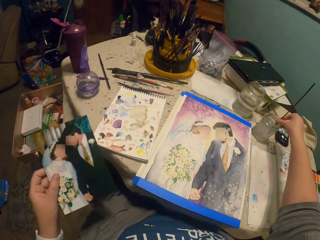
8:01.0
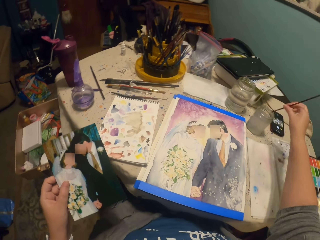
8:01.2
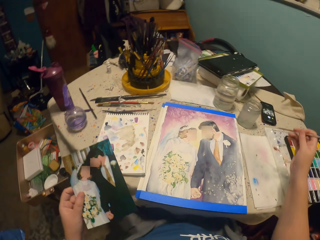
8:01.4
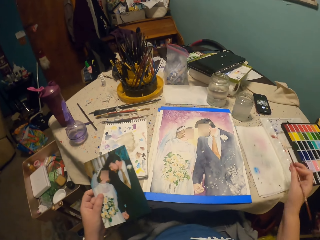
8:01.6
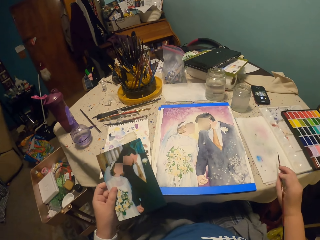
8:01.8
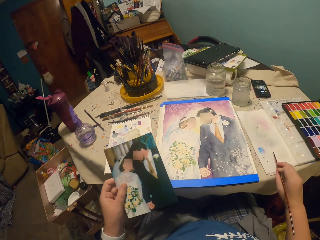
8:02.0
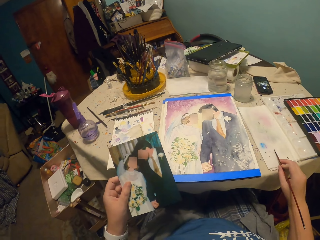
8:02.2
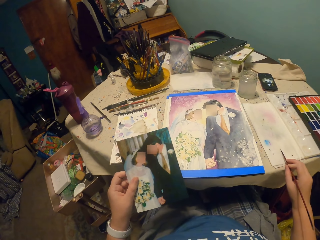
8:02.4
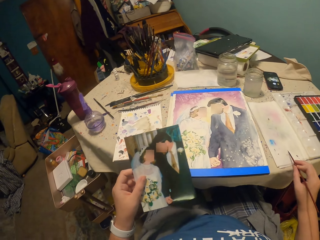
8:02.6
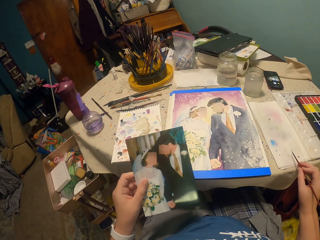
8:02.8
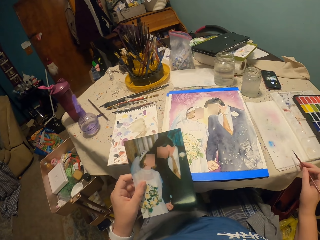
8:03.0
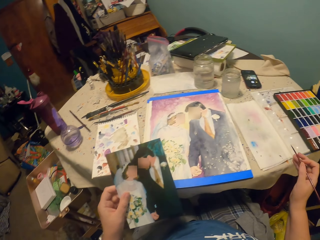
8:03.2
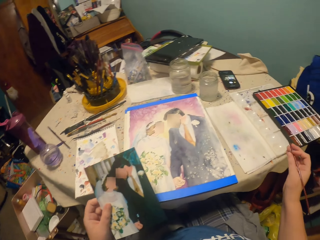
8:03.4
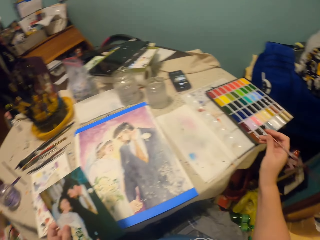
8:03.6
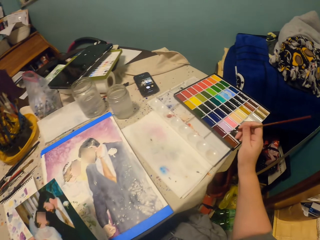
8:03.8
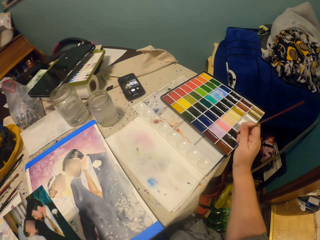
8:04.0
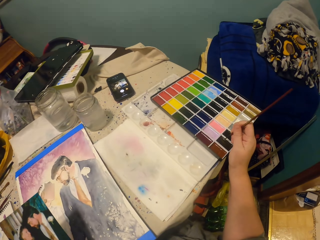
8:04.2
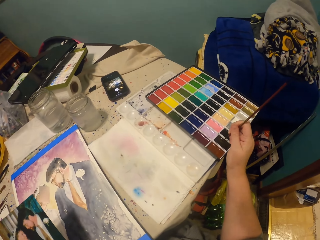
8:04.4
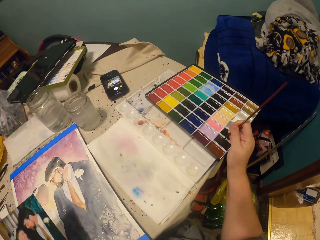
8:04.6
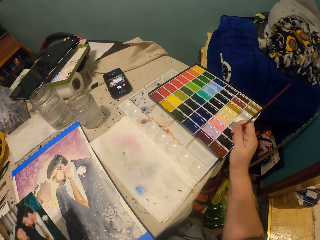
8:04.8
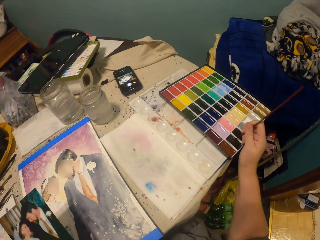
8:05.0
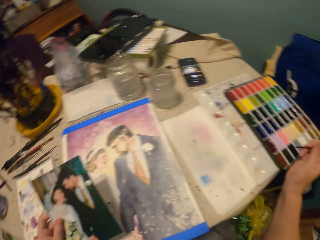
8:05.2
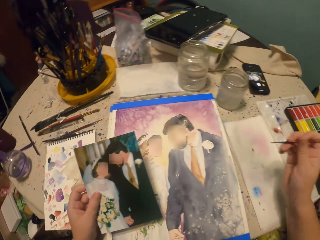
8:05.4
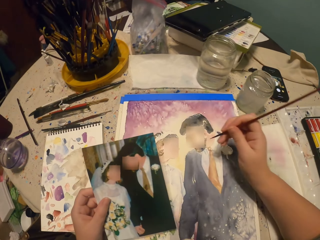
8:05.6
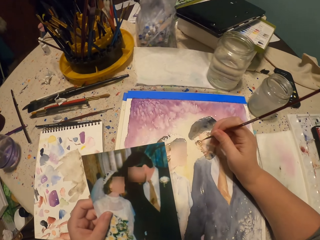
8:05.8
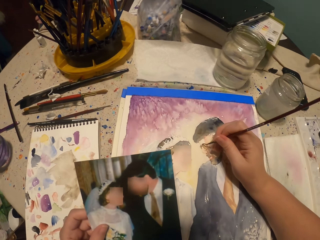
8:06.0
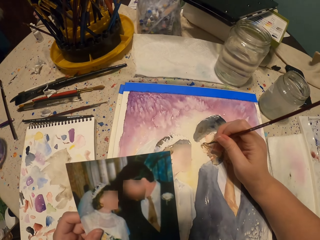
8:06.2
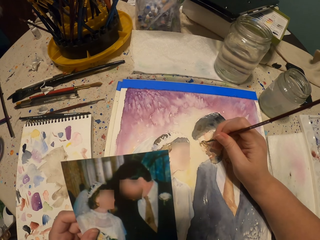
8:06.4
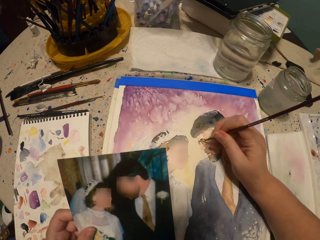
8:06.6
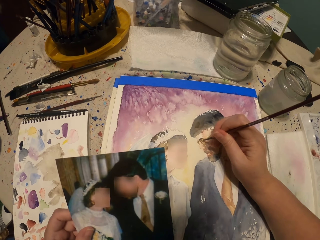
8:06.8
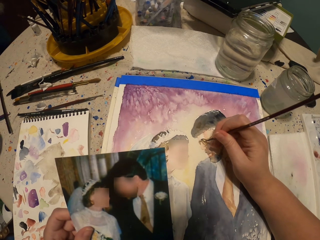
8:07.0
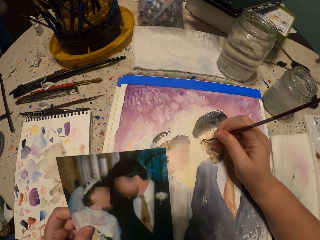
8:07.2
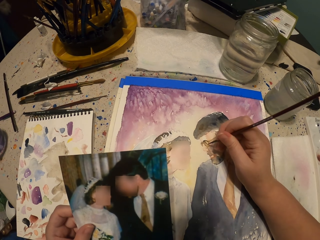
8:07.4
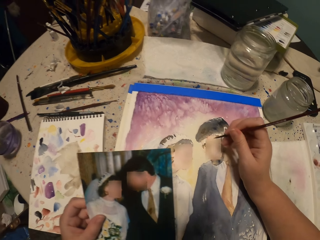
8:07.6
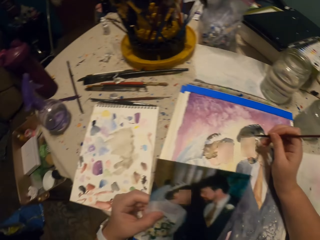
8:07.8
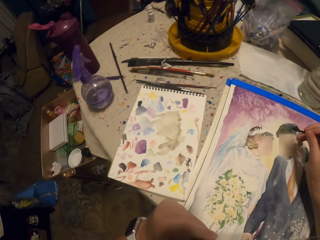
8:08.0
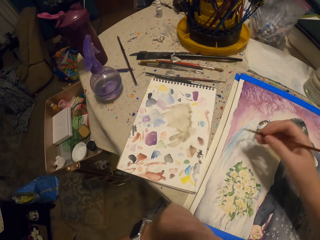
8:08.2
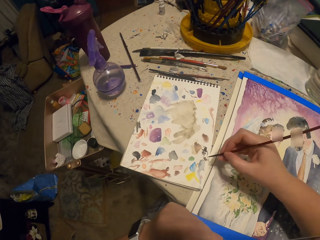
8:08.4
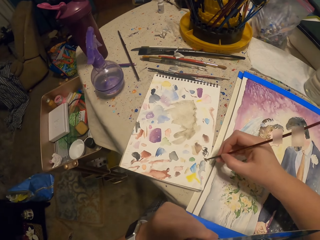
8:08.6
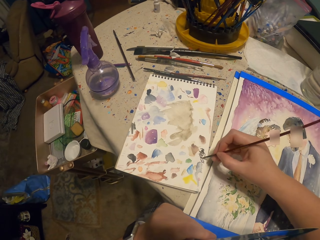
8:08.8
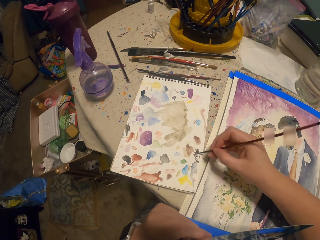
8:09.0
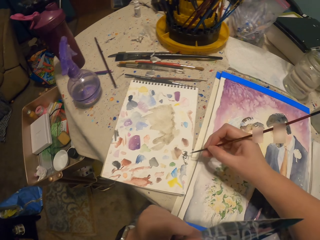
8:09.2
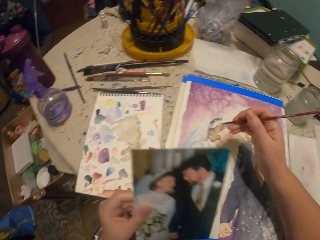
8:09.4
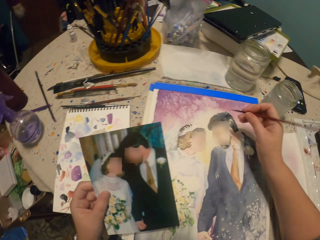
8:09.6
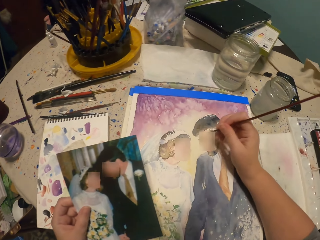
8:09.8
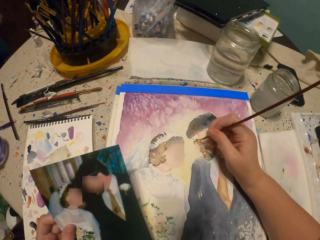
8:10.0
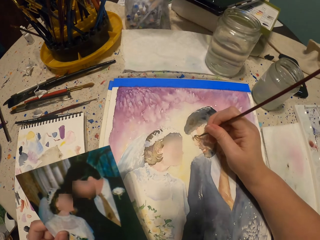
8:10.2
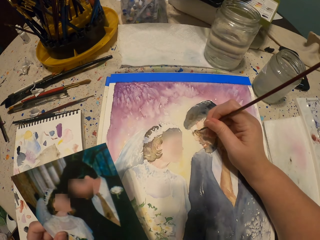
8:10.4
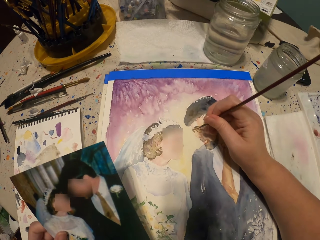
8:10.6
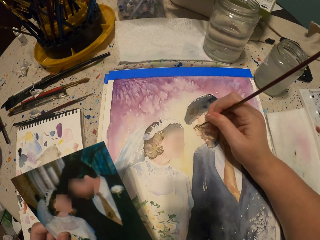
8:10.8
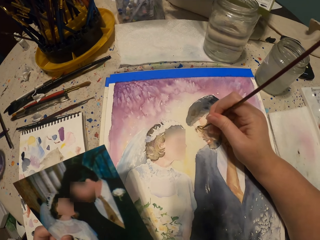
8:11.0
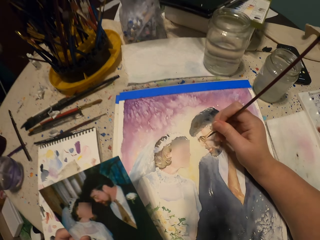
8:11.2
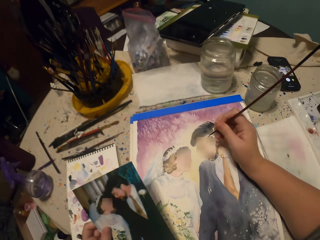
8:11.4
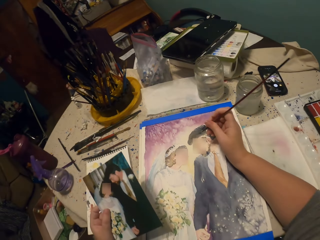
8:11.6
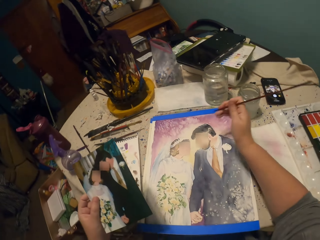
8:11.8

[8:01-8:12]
The camera wearer dips the painting brush into the water. They rub the brush on the paper. They apply the paint on the brush. They paint the decoration using the painting brush. They wipe off the paint. They paint the book. They paint the decoration using the painting brush.

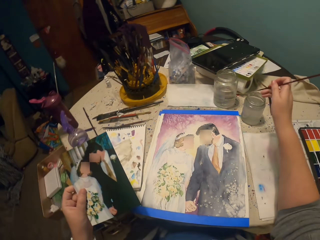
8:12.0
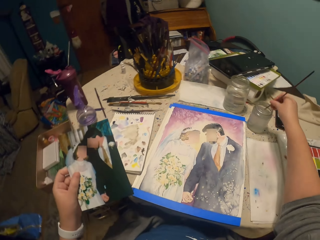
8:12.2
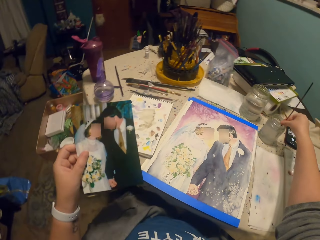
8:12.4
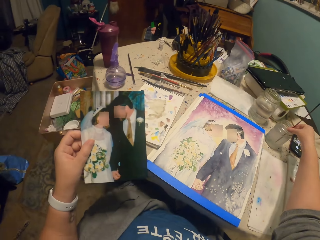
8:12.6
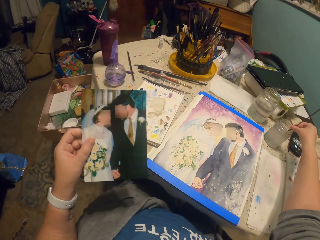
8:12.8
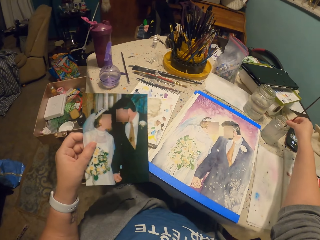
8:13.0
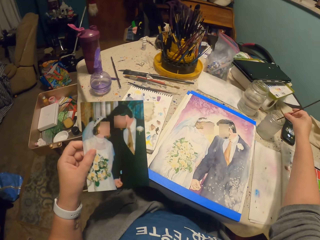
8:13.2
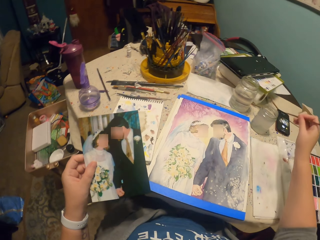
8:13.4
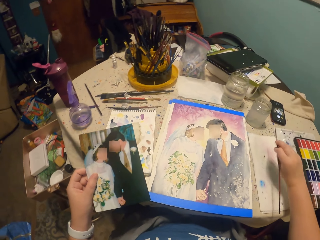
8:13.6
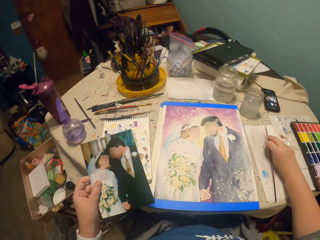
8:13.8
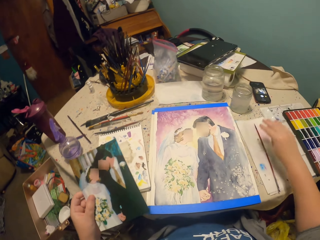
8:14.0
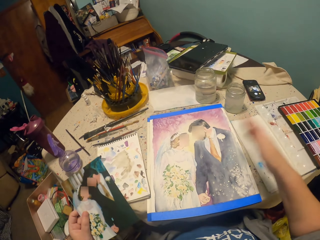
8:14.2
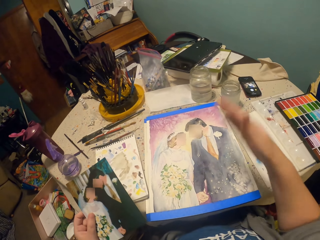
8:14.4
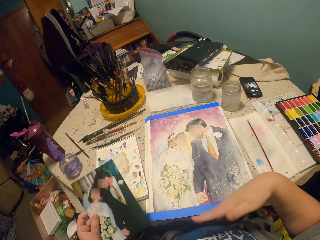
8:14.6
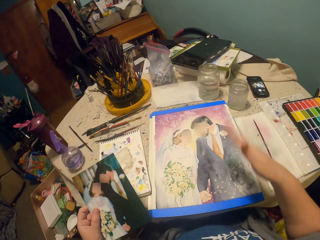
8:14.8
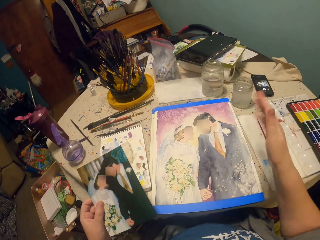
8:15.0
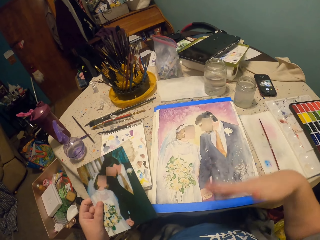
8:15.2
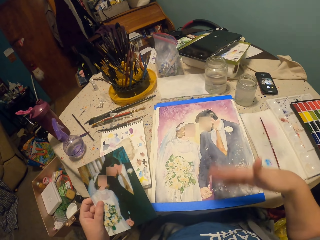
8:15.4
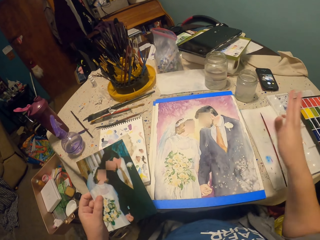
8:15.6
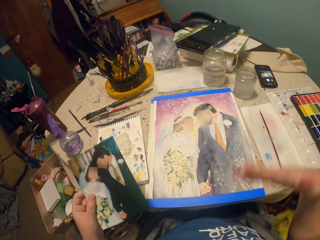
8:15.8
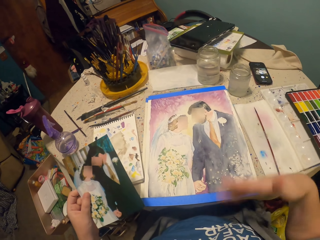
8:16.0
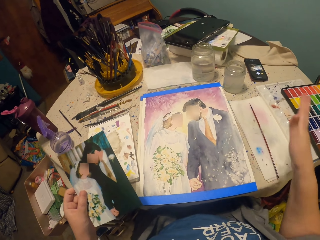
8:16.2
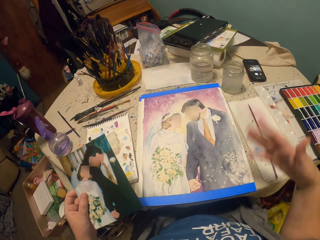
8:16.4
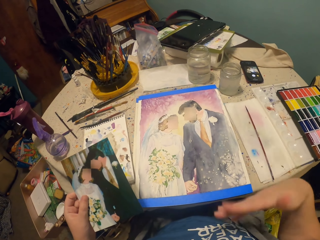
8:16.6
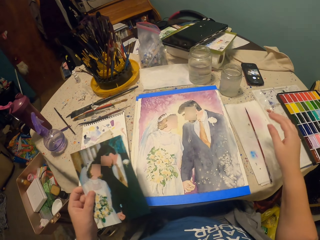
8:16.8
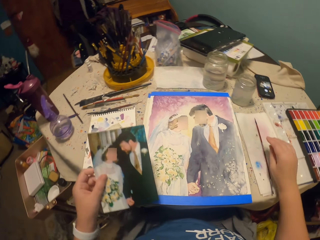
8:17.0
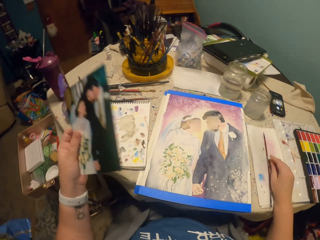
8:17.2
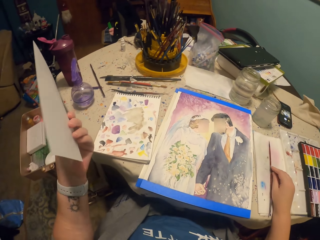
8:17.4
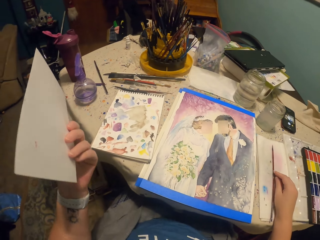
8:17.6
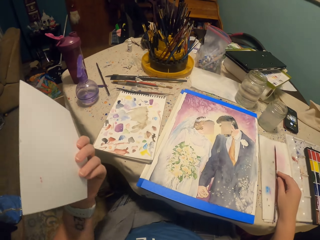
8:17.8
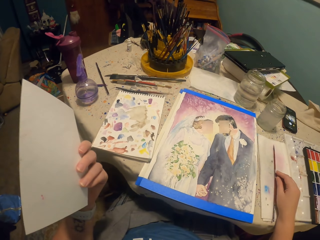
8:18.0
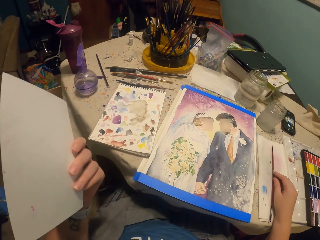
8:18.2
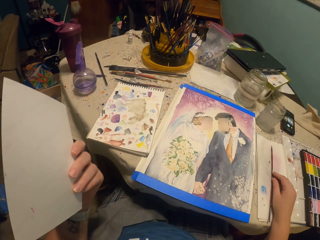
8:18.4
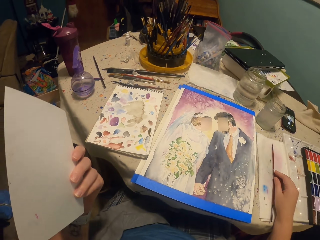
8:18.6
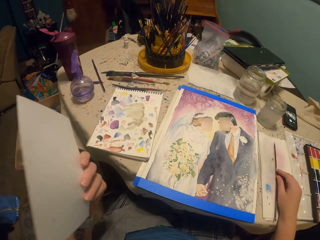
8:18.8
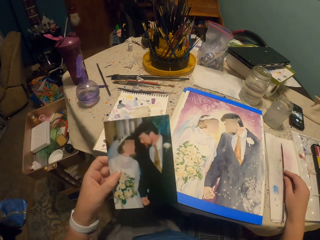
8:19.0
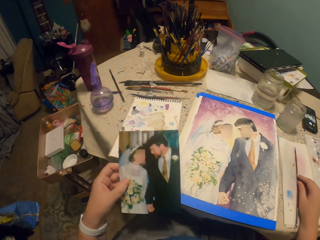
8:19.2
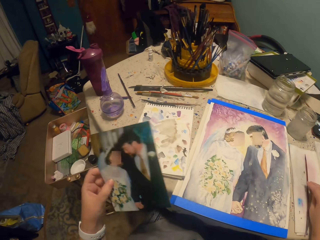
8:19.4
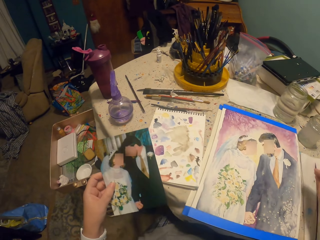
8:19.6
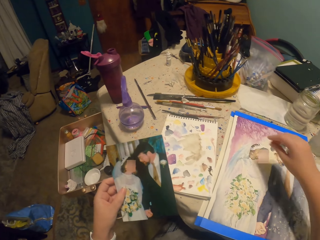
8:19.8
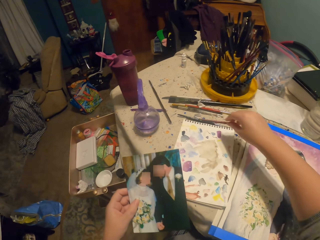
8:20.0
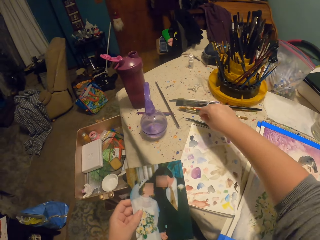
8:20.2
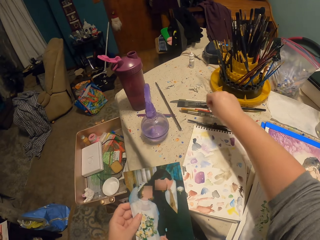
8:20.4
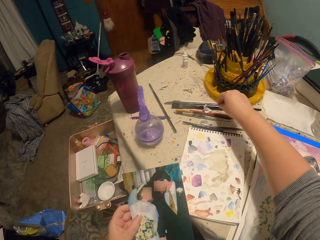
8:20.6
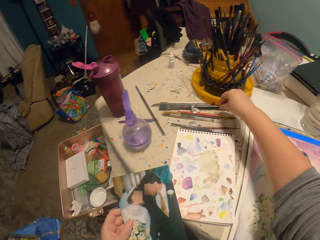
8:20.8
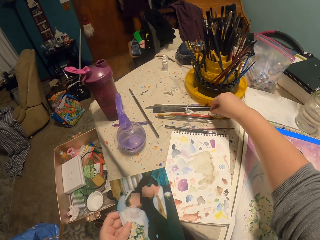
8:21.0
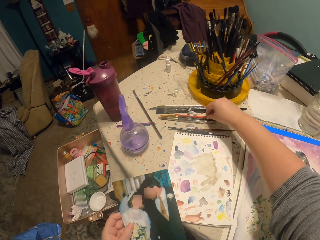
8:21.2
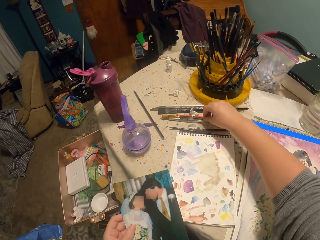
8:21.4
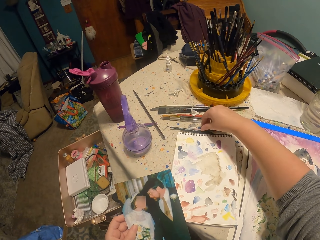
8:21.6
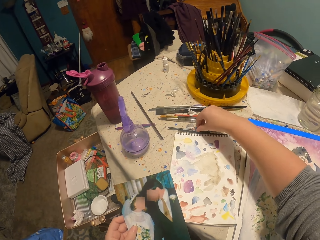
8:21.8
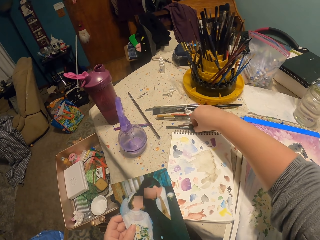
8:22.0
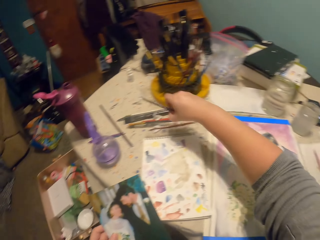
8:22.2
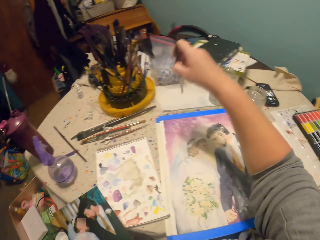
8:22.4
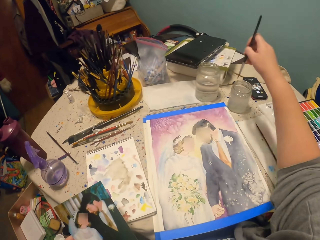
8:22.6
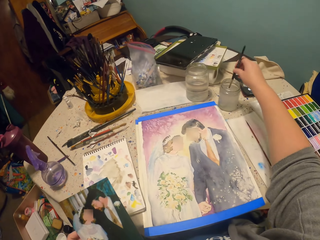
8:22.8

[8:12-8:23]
The camera wearer dips the painting brush into the water. They shake the brush. They move their hand. They put the brush down. They shake the hand. They hold the picture. They put the hand on the table. They look at the photo. They pick up the painting brush.
